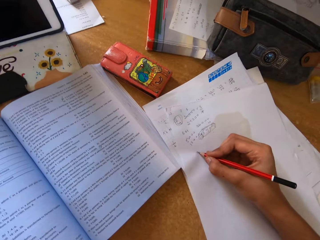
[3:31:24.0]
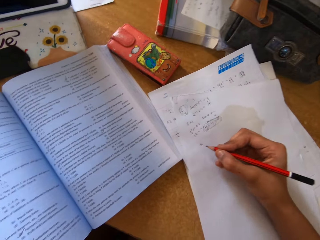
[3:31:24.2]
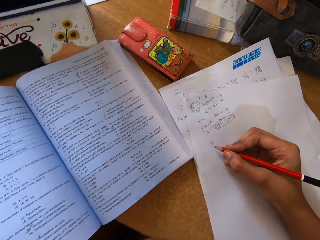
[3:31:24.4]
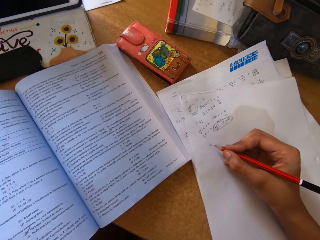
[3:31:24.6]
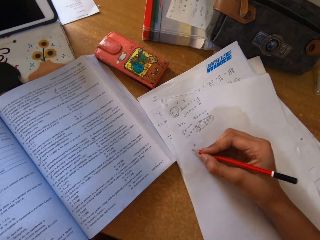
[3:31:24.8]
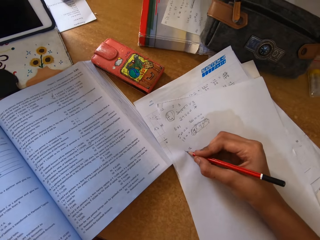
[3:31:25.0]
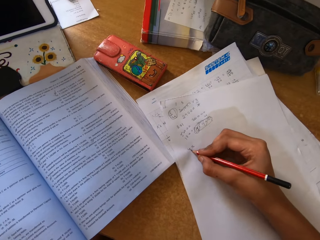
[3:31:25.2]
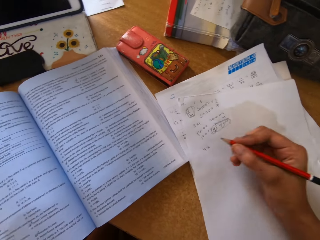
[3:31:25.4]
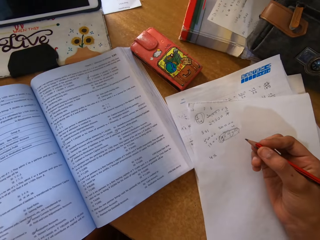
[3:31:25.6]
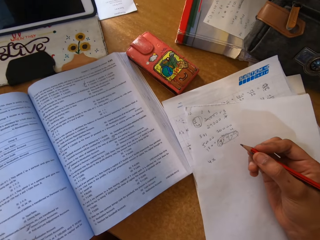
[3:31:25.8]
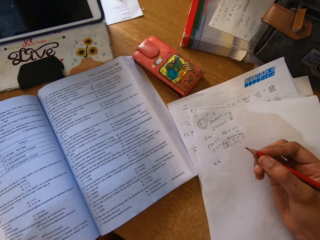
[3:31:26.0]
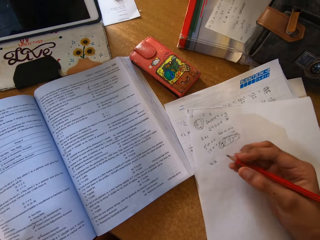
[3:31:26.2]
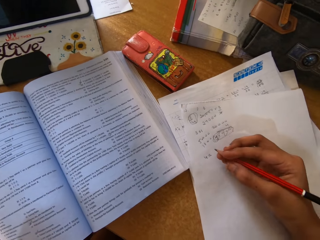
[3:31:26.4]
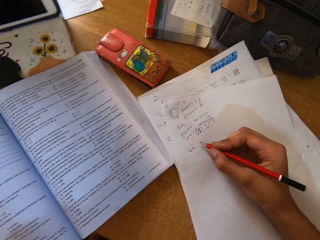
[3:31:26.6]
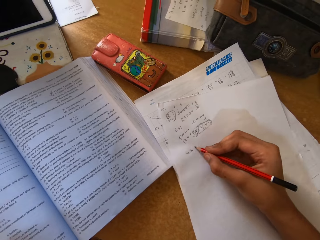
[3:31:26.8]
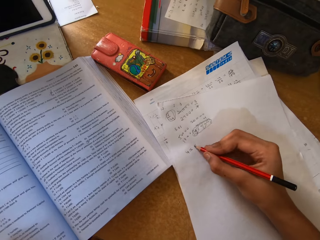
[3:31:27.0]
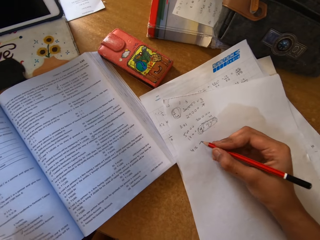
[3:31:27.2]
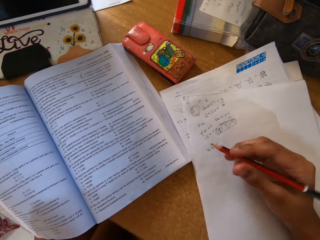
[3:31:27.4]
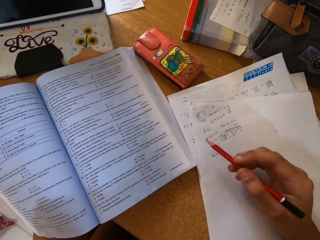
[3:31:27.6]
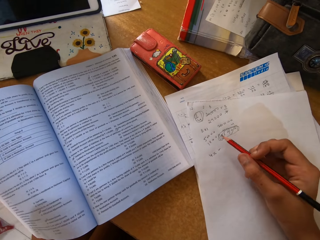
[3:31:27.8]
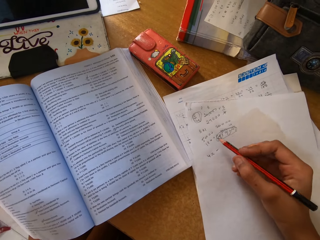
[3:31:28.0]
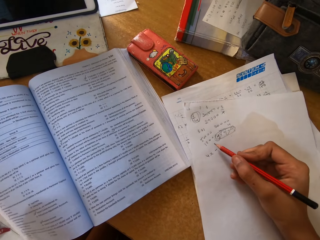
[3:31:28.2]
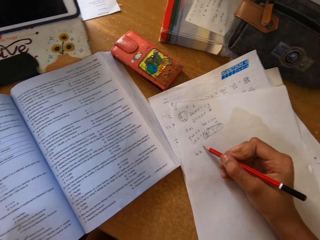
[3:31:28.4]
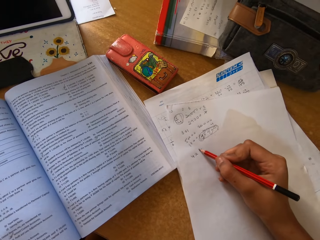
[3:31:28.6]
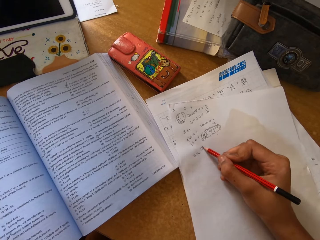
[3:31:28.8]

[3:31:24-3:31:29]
The camera wearer writes on the paper with a pencil.

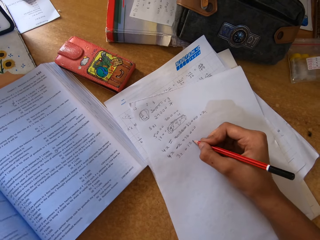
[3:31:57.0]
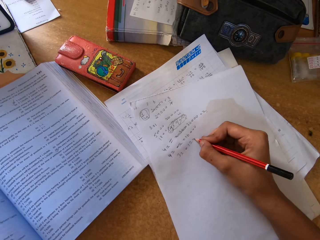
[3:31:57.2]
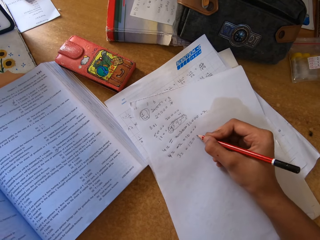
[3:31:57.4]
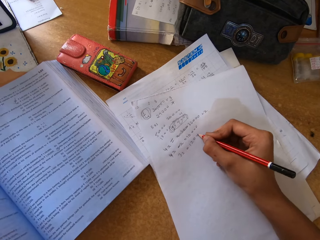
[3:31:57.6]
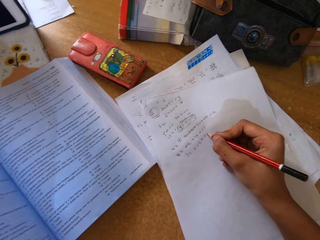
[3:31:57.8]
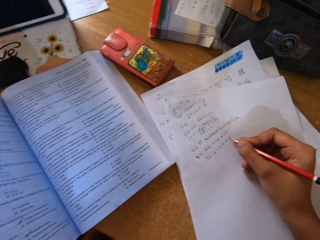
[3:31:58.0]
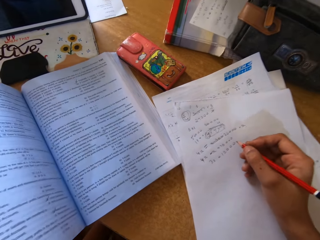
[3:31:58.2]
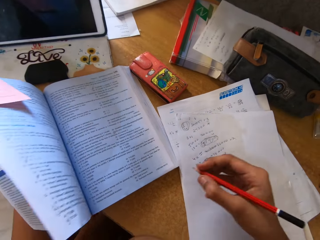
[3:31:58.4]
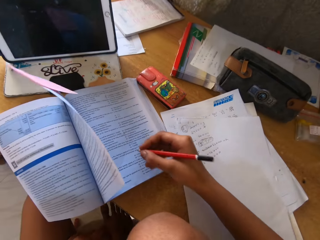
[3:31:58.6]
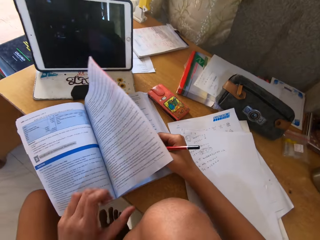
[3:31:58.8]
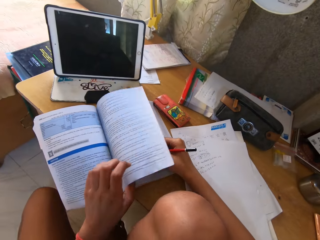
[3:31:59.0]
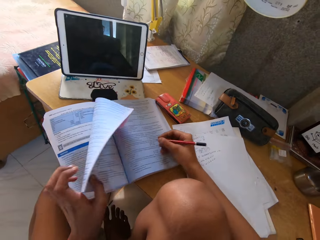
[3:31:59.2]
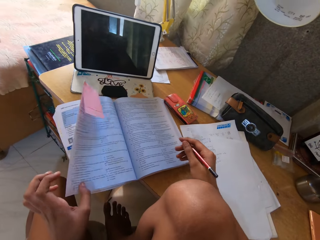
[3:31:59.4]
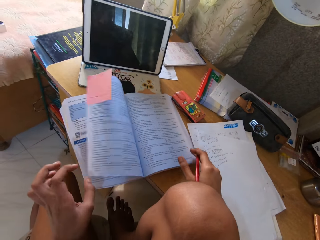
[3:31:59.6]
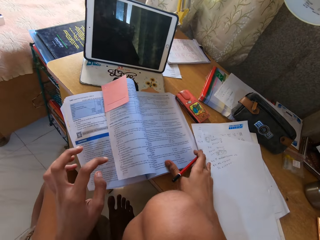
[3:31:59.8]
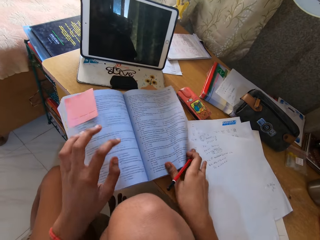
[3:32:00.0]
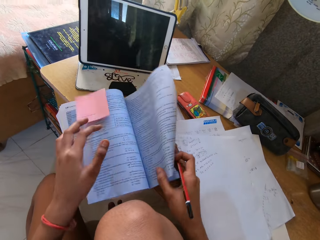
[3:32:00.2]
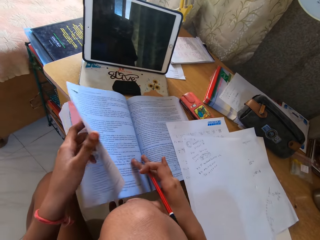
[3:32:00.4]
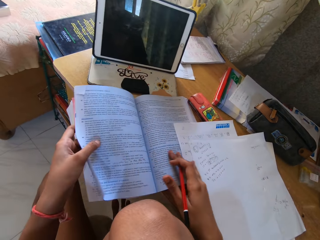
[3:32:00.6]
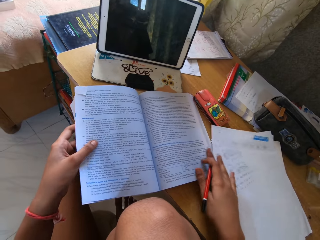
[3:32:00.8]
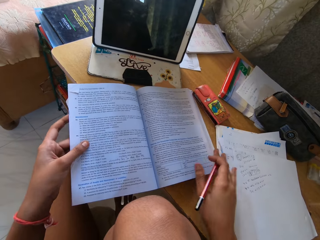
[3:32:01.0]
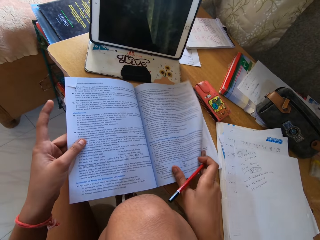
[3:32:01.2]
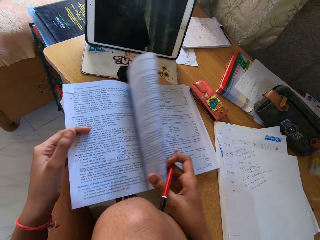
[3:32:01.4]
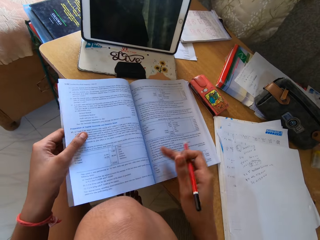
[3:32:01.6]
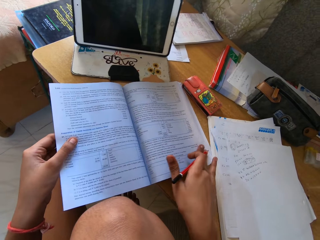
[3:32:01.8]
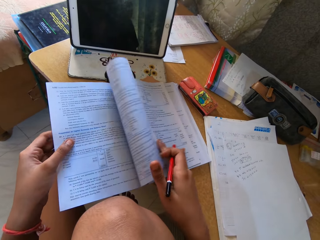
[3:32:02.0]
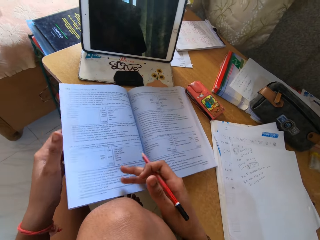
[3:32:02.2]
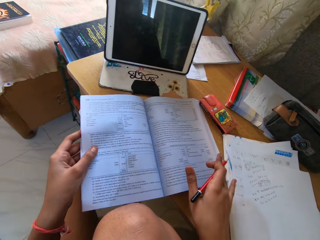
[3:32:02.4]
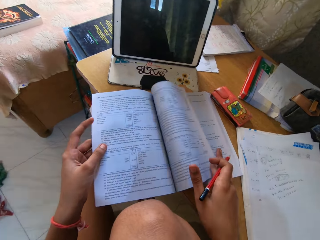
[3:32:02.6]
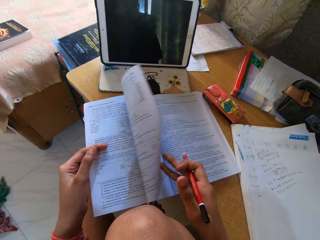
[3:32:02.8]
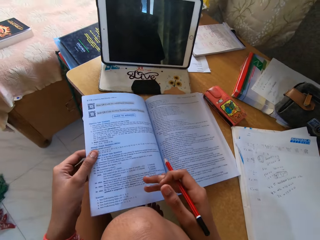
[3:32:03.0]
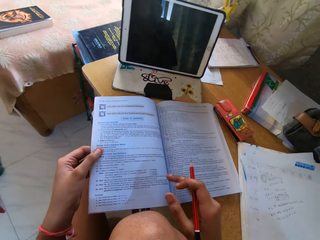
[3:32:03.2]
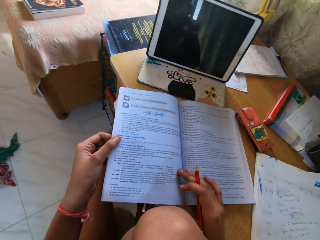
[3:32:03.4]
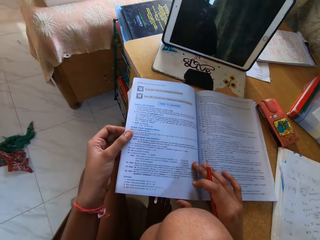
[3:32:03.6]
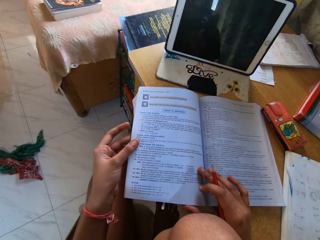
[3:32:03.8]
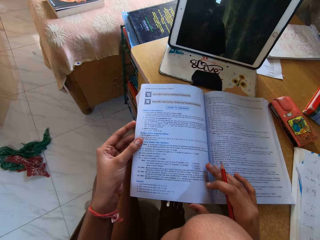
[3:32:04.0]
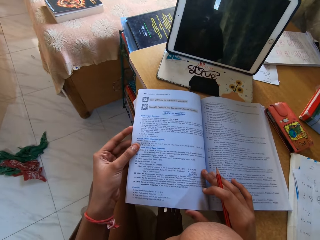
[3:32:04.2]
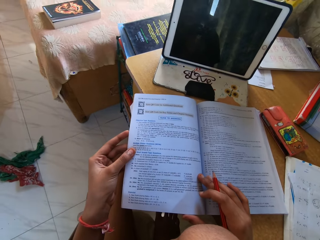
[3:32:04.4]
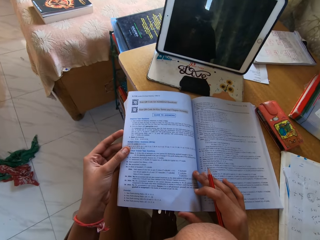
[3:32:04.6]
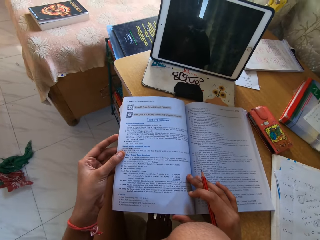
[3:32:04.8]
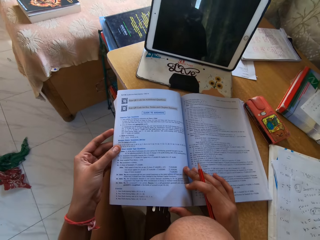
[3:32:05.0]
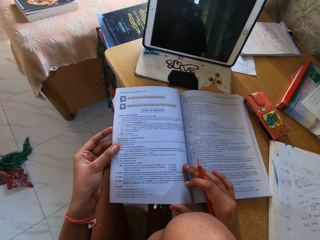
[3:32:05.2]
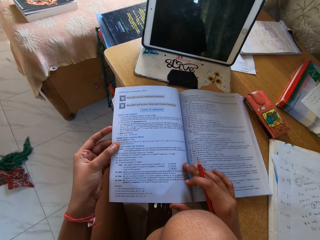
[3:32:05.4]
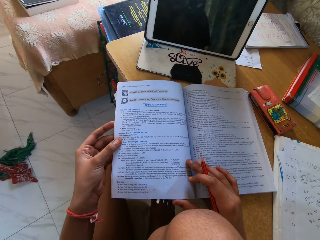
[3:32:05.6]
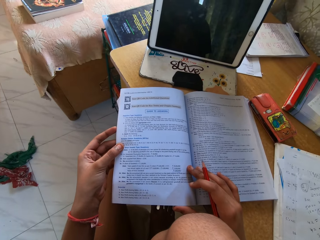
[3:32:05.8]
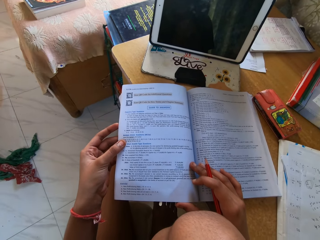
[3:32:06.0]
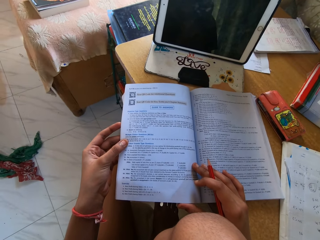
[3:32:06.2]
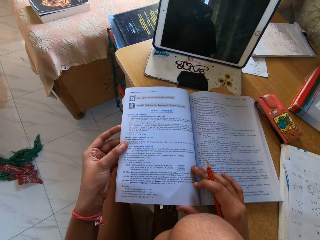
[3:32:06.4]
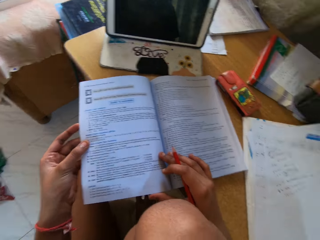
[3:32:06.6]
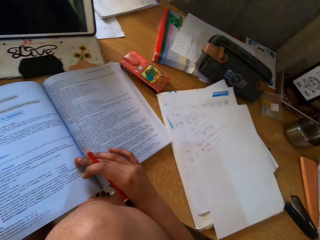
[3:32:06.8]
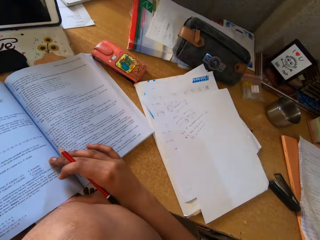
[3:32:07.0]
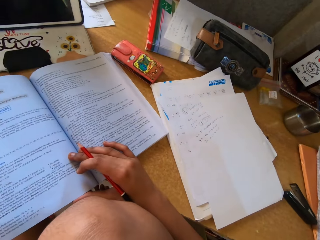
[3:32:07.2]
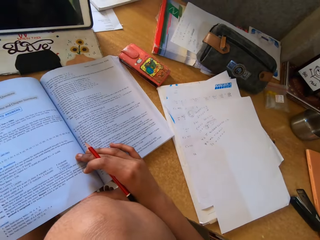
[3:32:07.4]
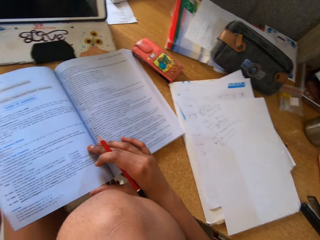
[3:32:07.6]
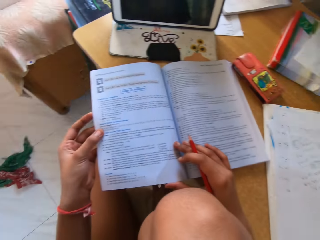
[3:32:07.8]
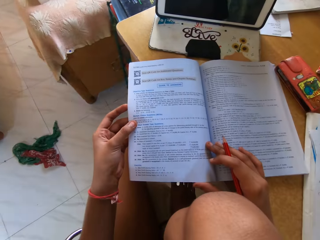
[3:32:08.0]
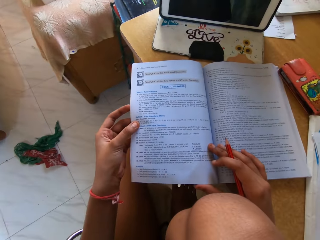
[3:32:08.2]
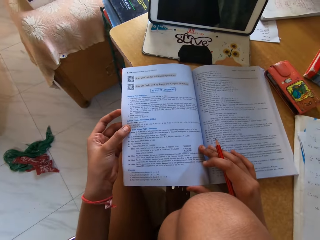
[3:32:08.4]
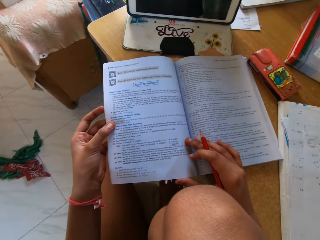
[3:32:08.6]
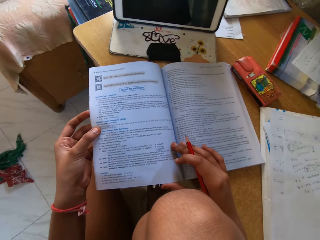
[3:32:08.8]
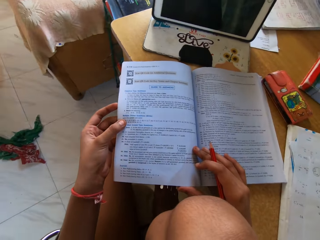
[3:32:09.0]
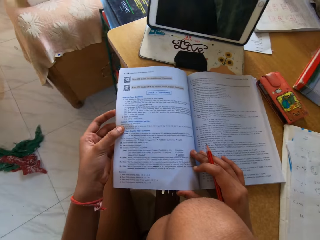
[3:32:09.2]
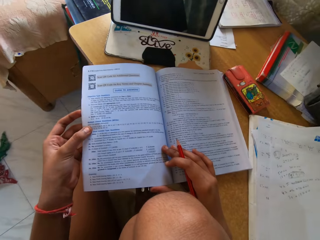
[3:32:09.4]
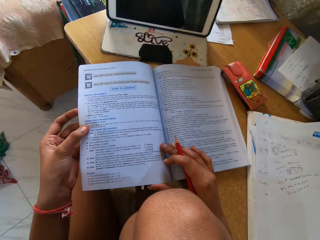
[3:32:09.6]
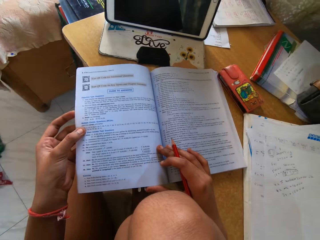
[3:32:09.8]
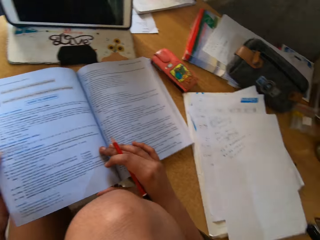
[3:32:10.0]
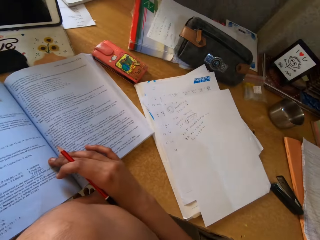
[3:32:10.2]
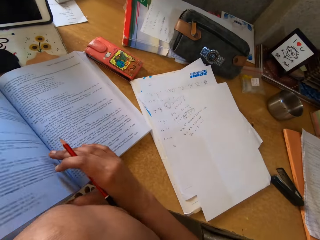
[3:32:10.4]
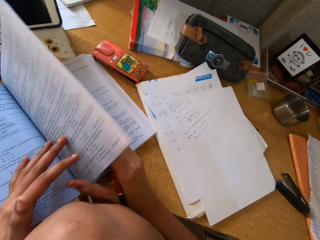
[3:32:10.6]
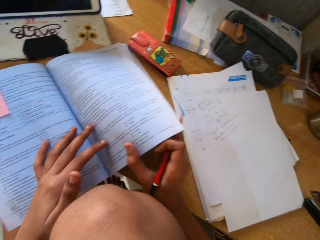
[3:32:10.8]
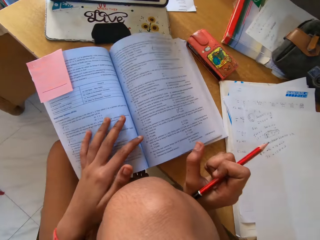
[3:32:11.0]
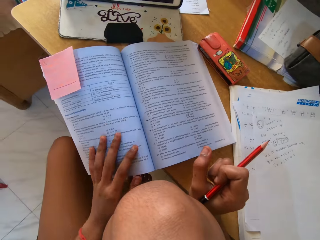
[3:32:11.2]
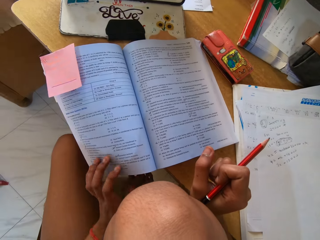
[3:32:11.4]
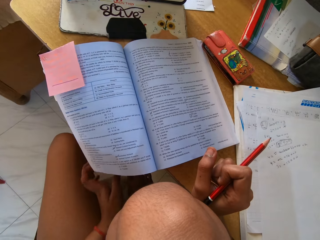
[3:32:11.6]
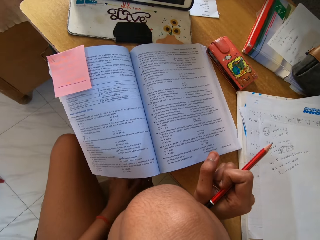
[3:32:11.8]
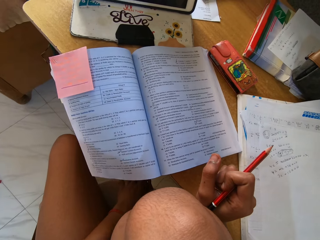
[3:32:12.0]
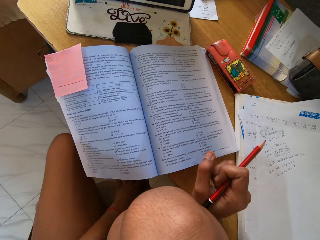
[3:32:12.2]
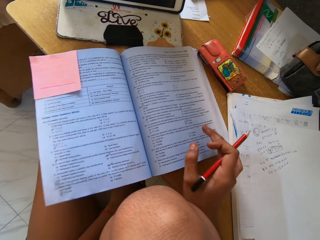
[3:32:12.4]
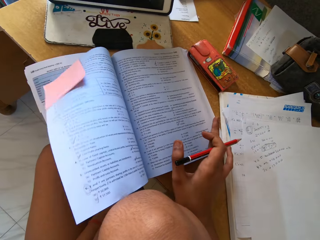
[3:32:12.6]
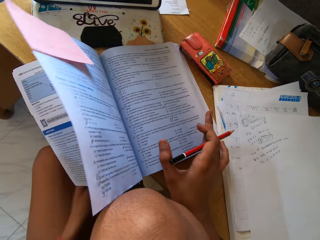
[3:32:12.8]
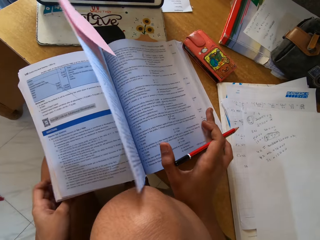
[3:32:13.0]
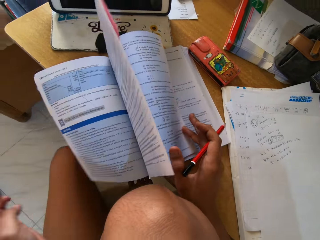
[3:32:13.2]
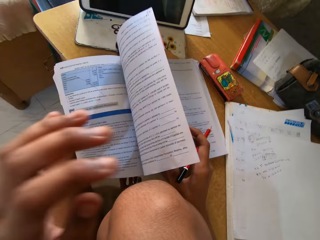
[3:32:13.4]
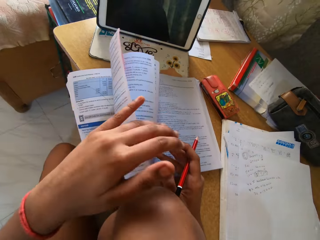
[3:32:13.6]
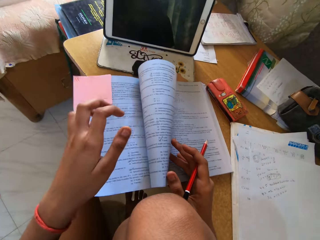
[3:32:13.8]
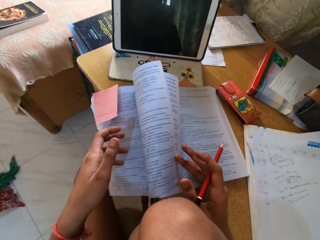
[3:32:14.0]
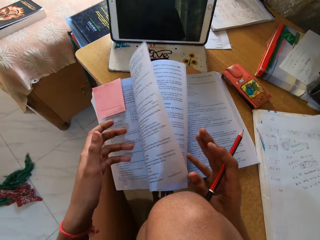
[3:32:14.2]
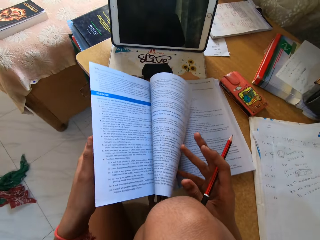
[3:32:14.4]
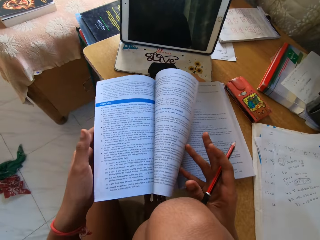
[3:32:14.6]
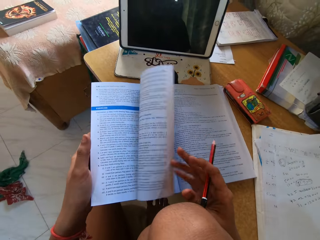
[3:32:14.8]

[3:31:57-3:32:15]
The camera wearer moves the pencil up. They move the page. They open the book. They peruse the pages. They push a paper aside. They peruse the pages. They hold the pages. They peruse the pages. They hold the pages. They hold the pages again. They peruse the pages. They move the hand on the book. They stare at the book. They look aside. They look at the book. They open the book. They peruse the pages. They move the hand on the page. They move the hand down. They peruse the pages, hold the book and move the pages down.
